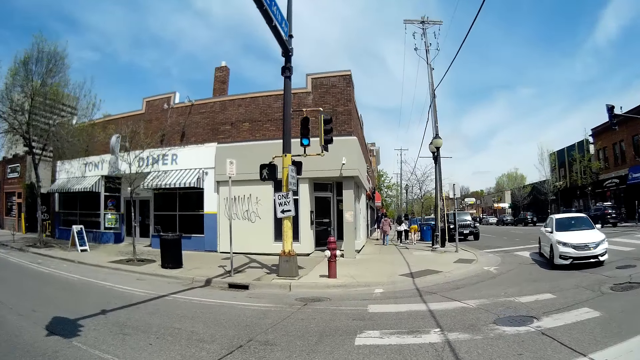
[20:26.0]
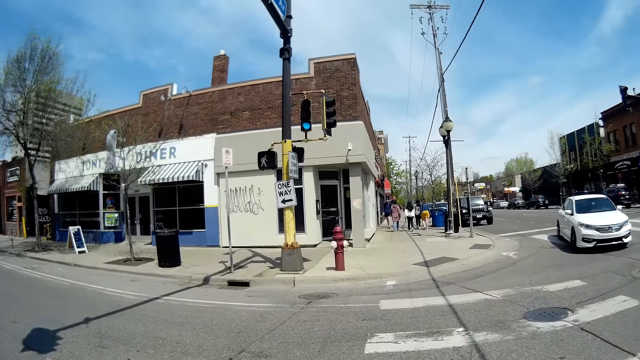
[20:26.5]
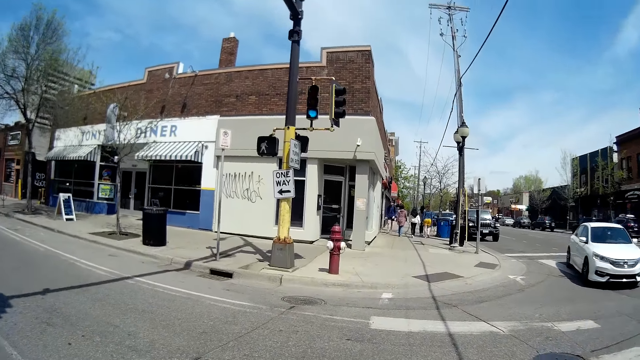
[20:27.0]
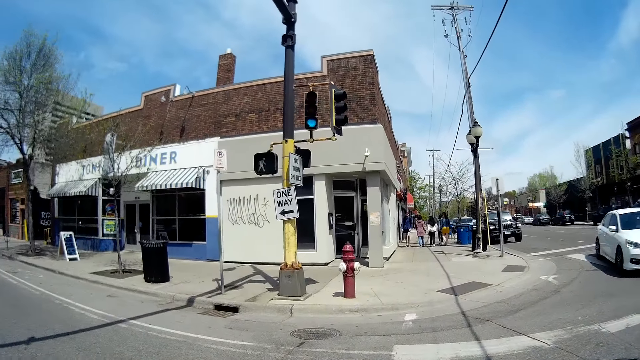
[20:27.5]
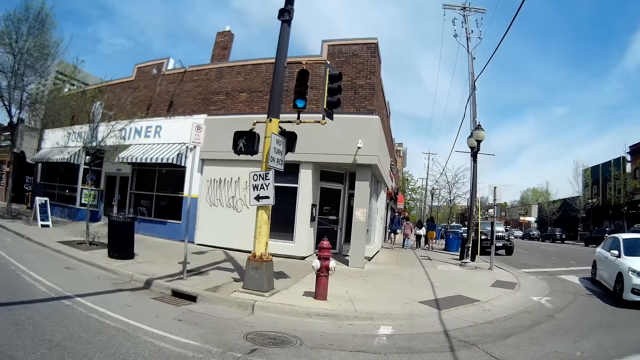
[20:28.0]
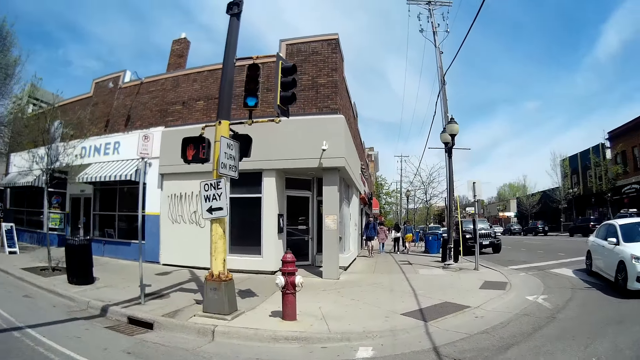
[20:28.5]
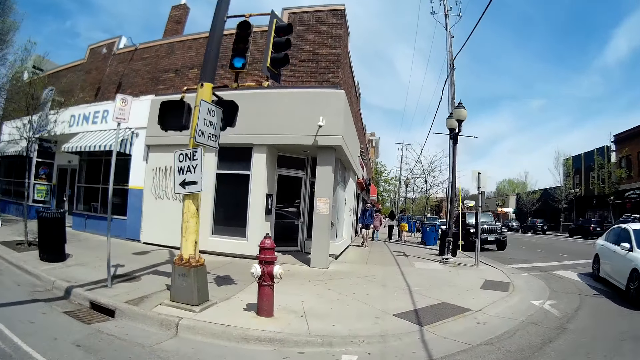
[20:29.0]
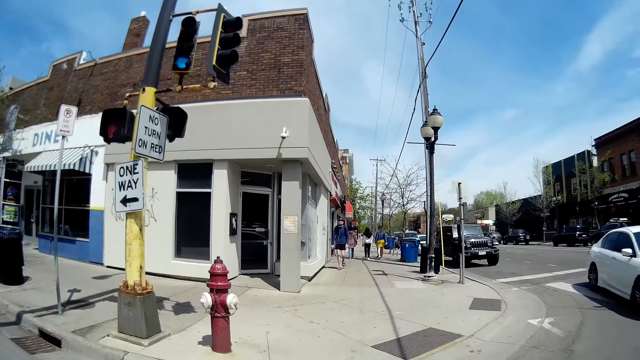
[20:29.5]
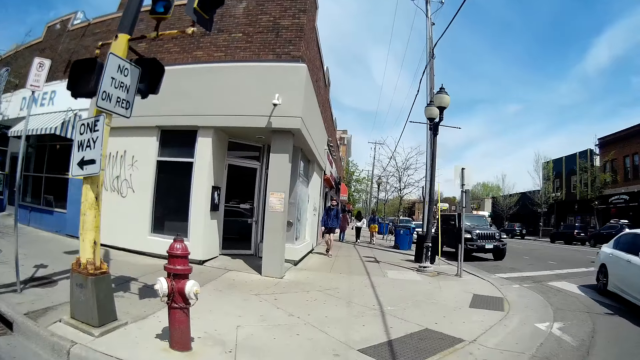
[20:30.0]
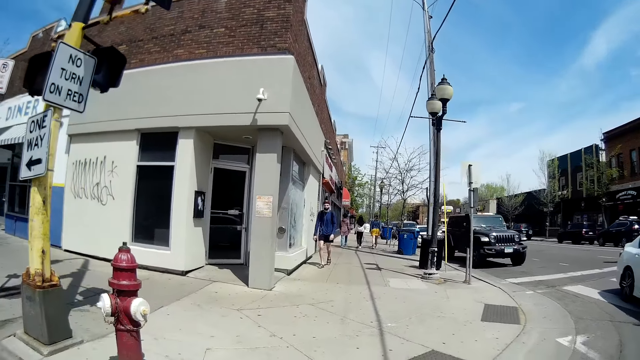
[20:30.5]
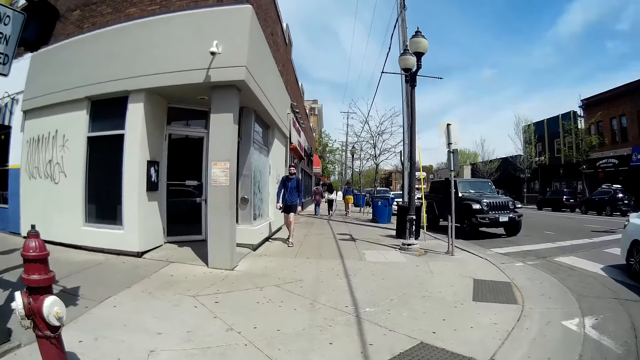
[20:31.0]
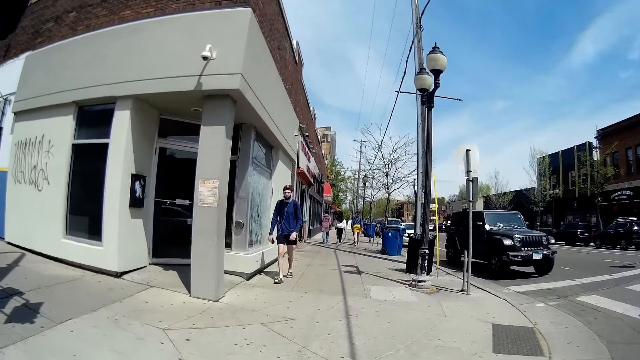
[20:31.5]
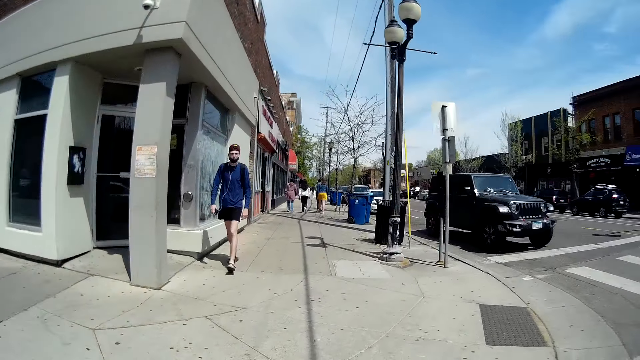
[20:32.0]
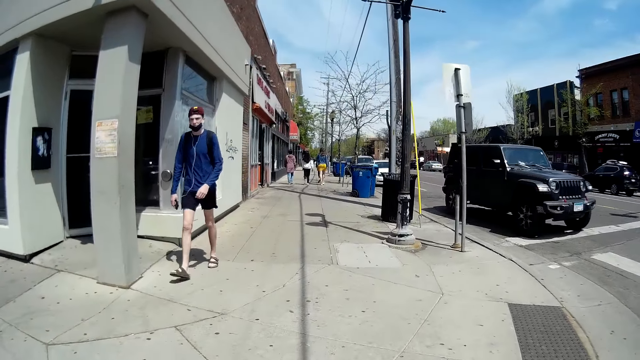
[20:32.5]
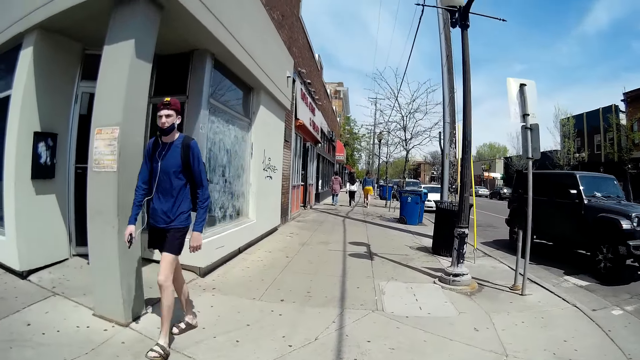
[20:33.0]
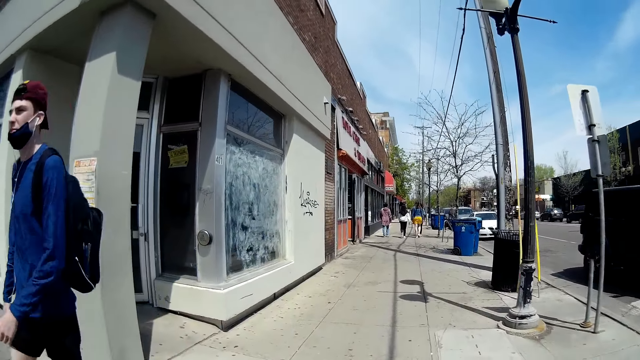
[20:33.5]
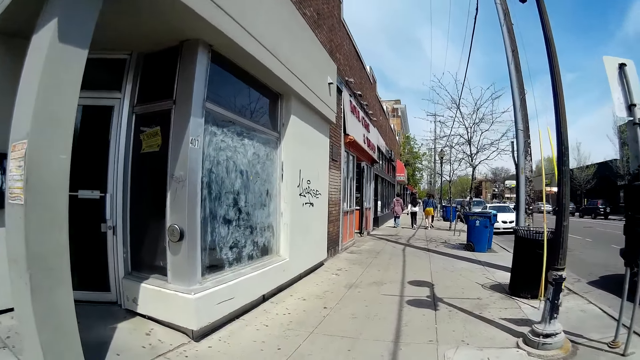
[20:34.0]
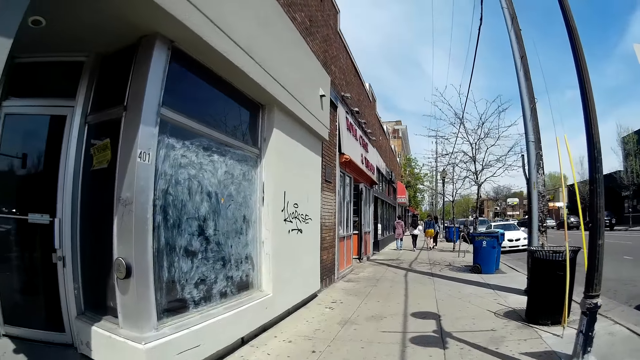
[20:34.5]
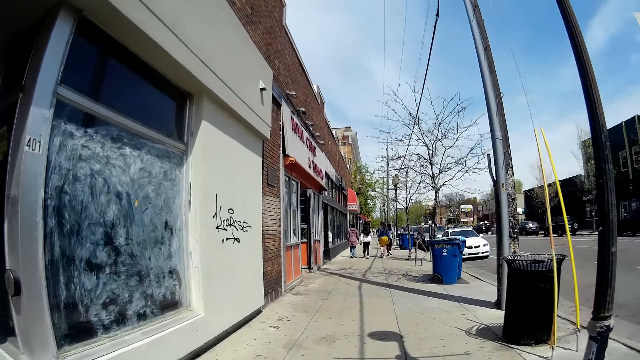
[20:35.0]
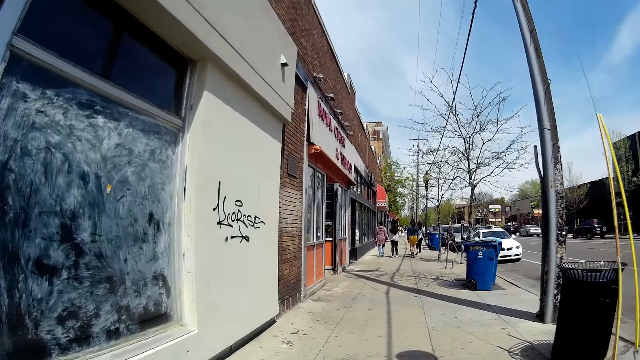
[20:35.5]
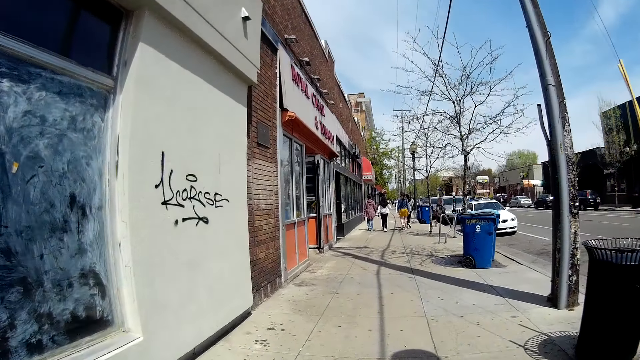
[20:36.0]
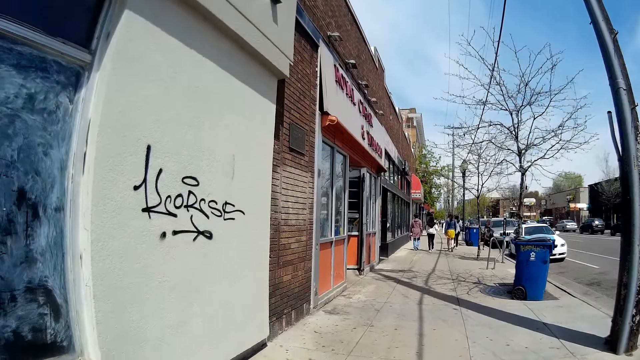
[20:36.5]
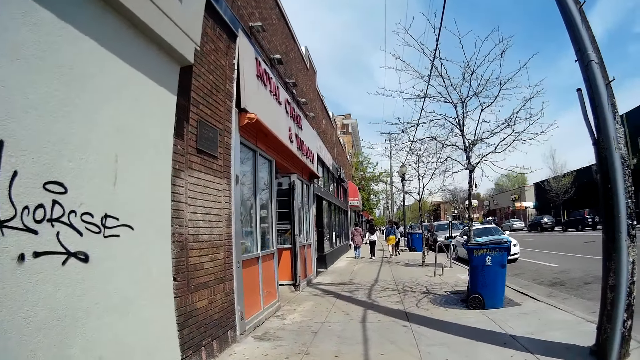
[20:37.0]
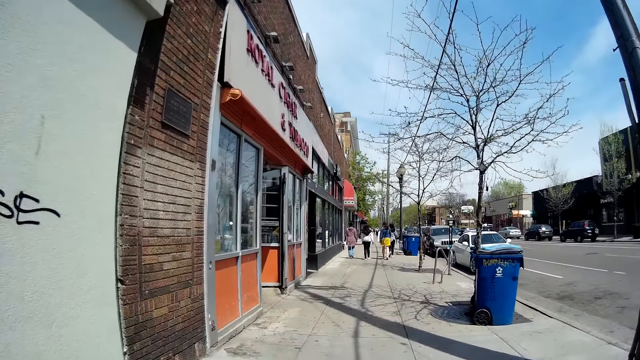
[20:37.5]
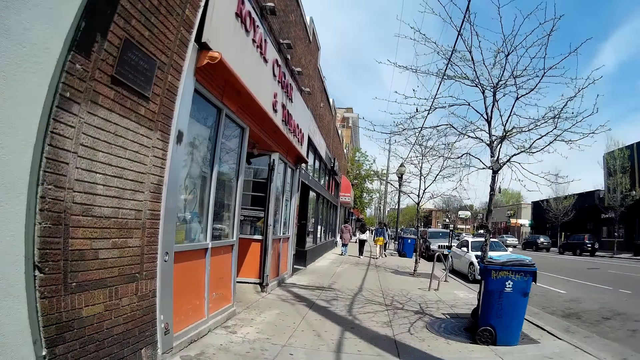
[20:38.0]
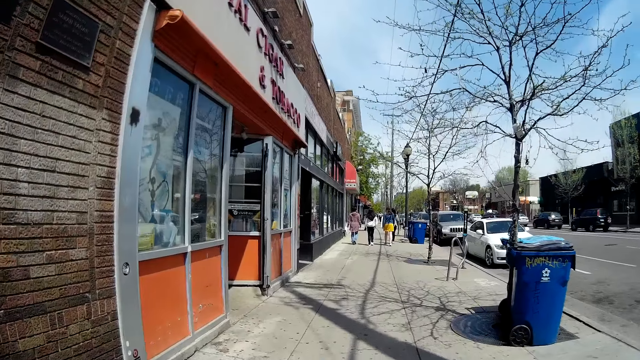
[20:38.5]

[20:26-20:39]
The camera wearer walks beside the road. A man walks towards the camera wearer. A black jeep drives past the camera wearer. A woman walks in front of the camera wearer. Another woman walks in front of the camera wearer. A third woman walks in front of the camera wearer.

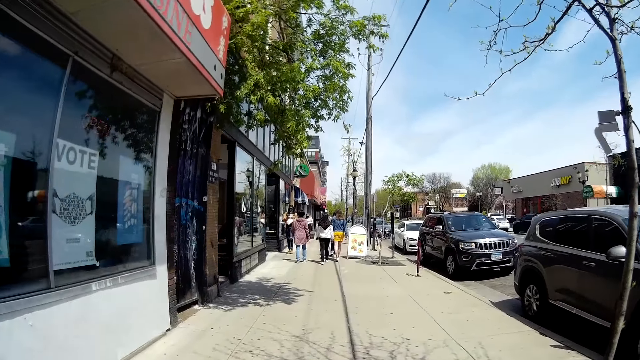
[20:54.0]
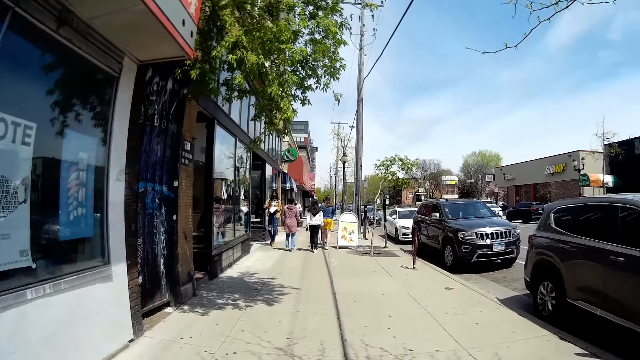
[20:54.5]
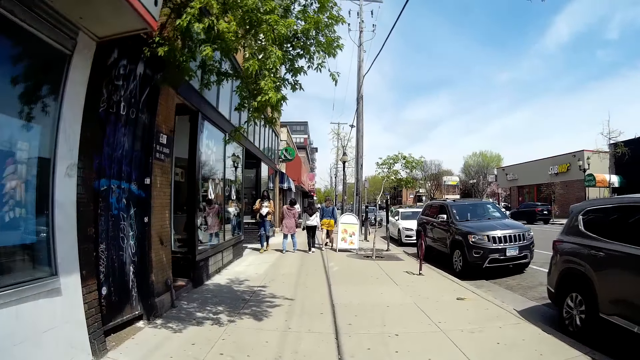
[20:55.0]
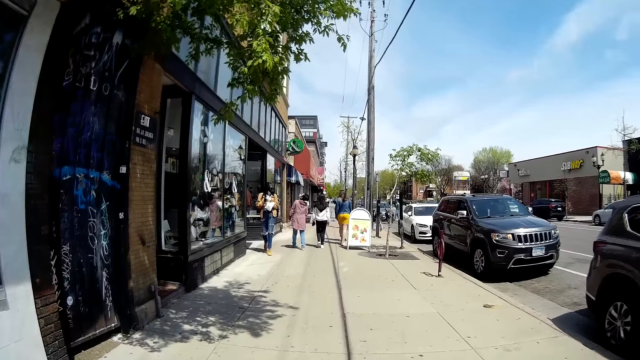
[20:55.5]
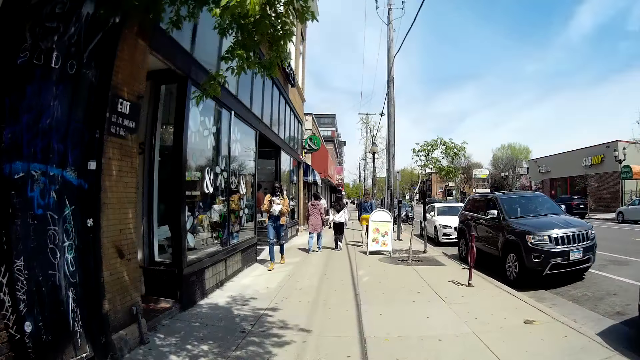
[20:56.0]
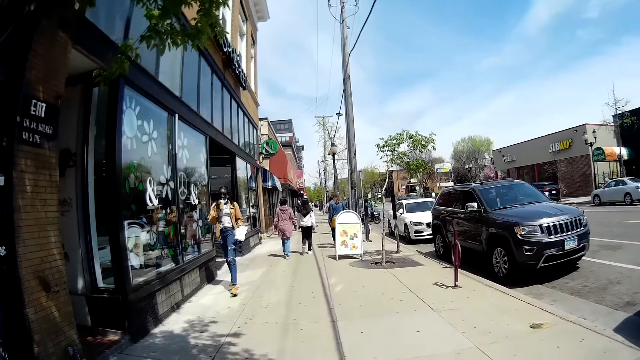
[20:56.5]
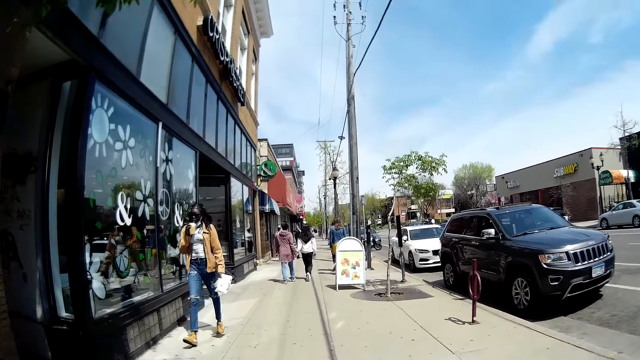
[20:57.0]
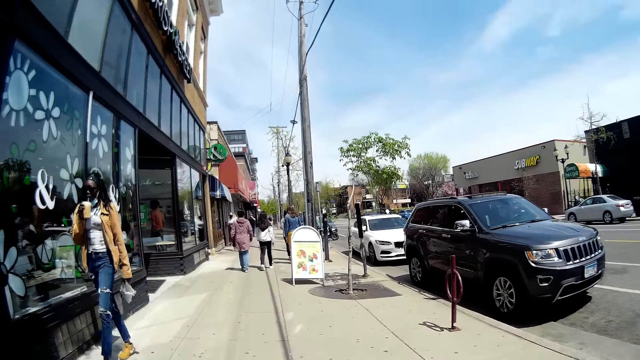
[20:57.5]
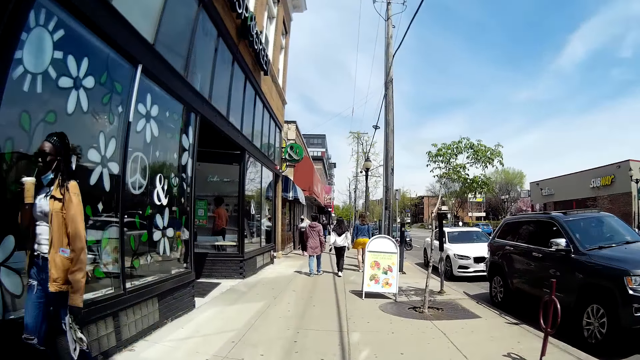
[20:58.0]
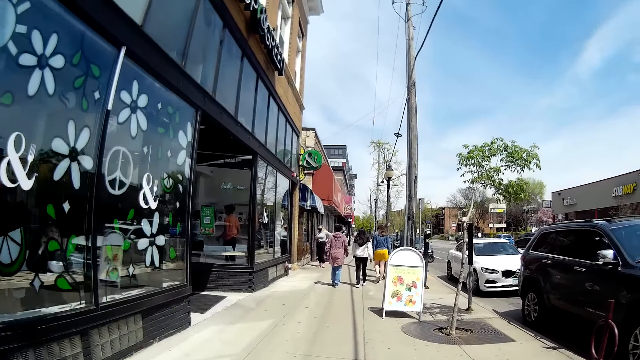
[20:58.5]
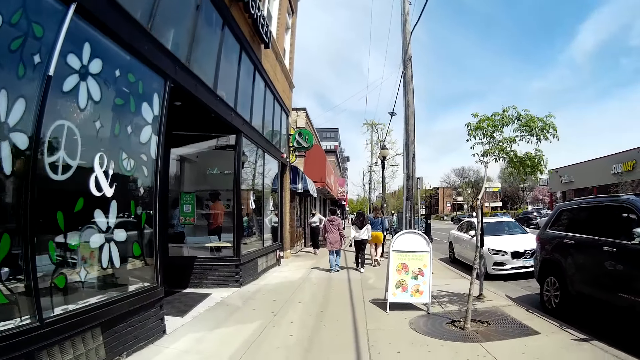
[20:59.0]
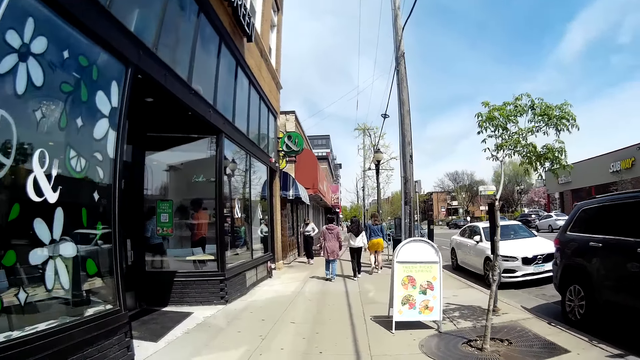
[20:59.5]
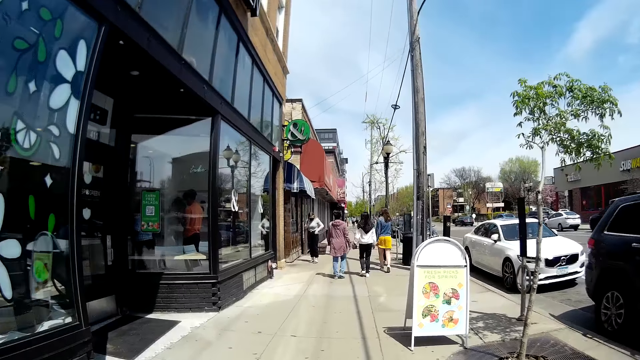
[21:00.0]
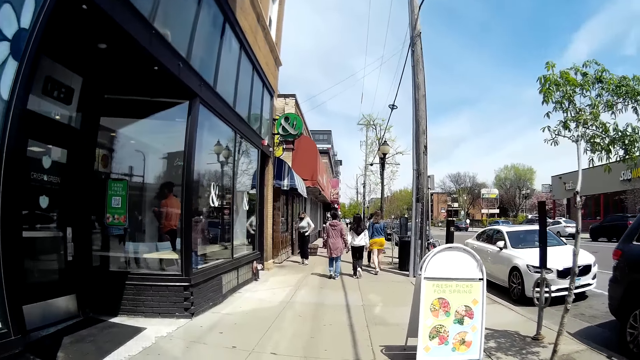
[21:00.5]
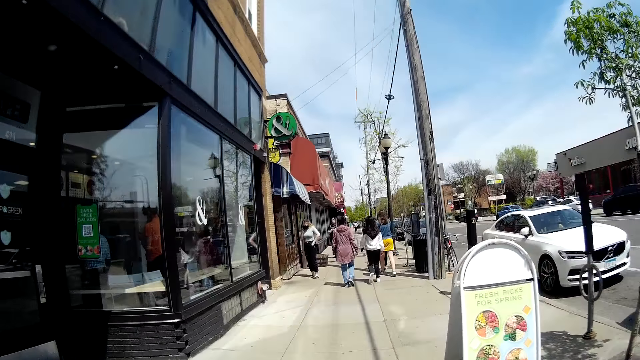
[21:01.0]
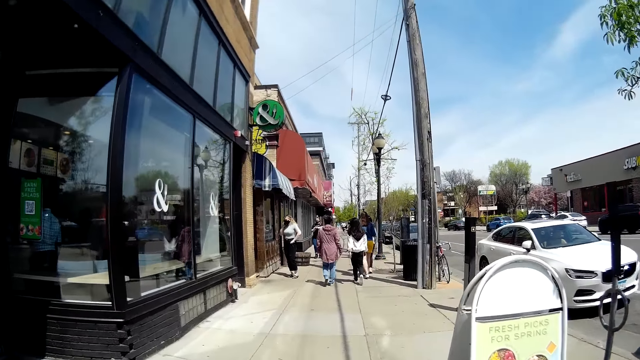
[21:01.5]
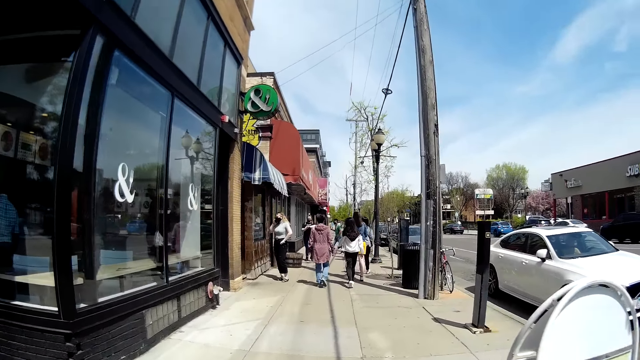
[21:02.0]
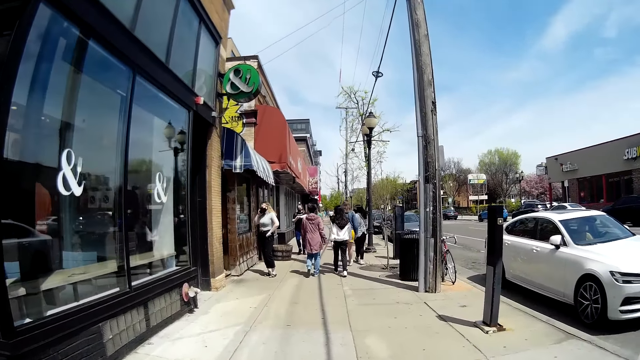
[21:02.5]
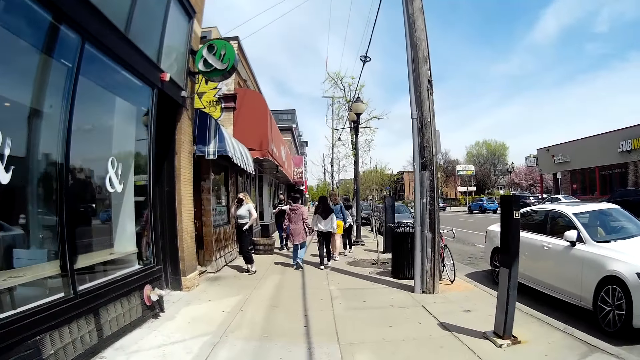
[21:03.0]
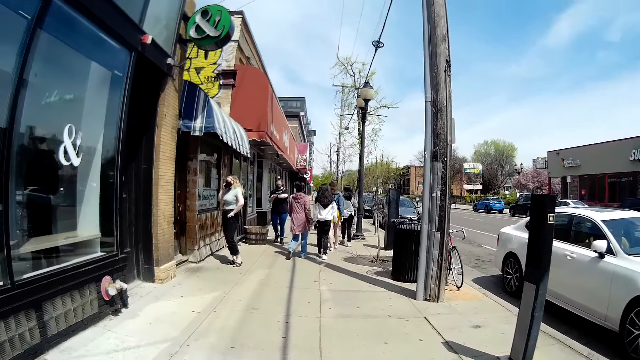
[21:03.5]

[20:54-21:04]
A woman walks towards the camera wearer. Another woman takes a drink from an insulated cup. The first woman walks past the camera wearer. The camera wearer approaches another woman. Another woman walks in front of the camera wearer.
